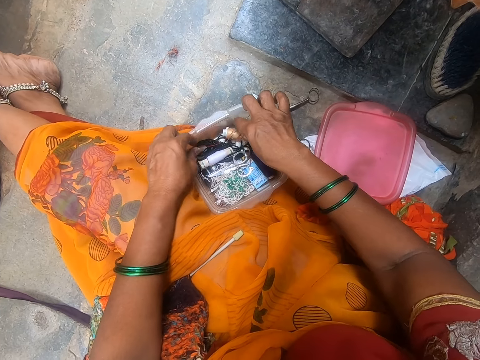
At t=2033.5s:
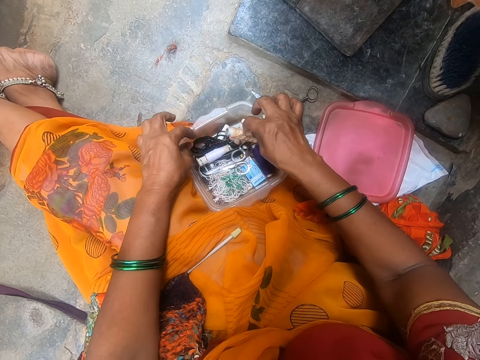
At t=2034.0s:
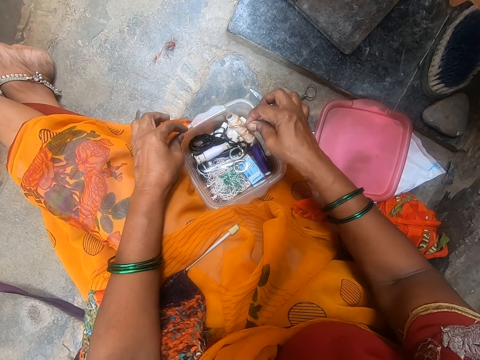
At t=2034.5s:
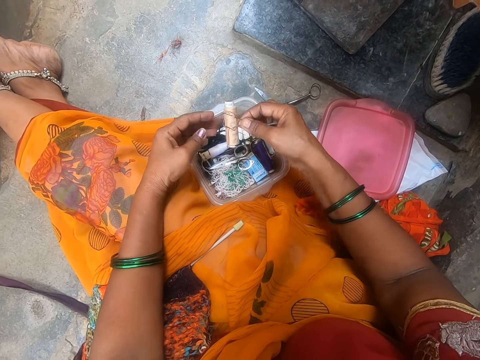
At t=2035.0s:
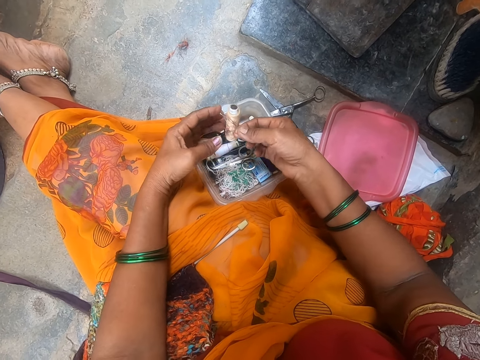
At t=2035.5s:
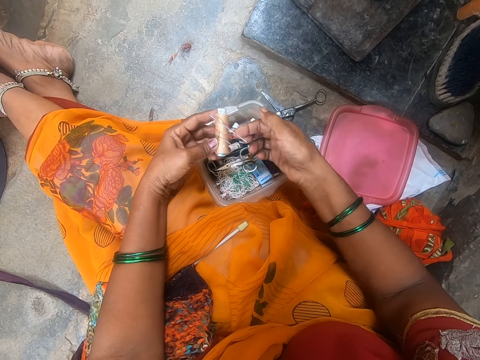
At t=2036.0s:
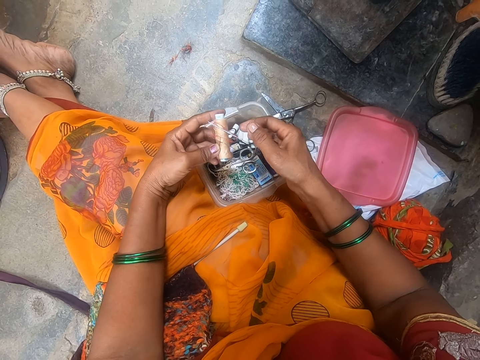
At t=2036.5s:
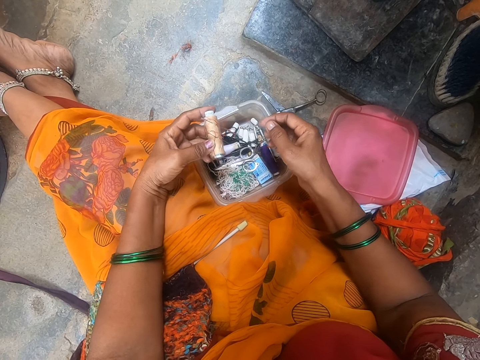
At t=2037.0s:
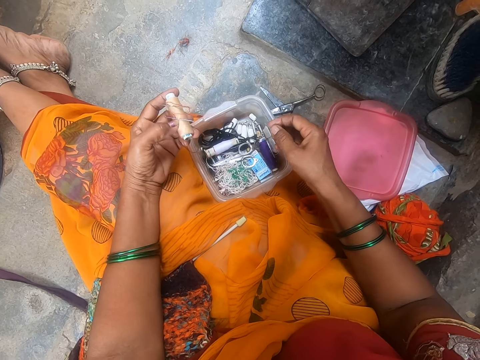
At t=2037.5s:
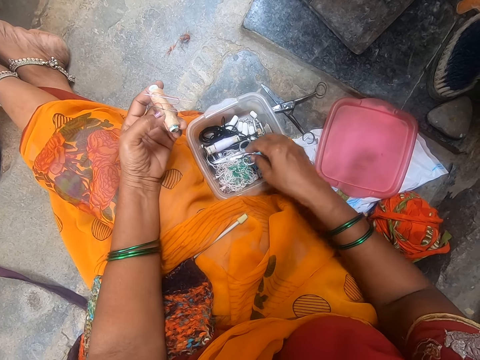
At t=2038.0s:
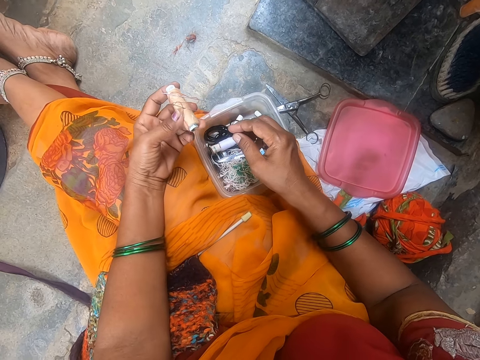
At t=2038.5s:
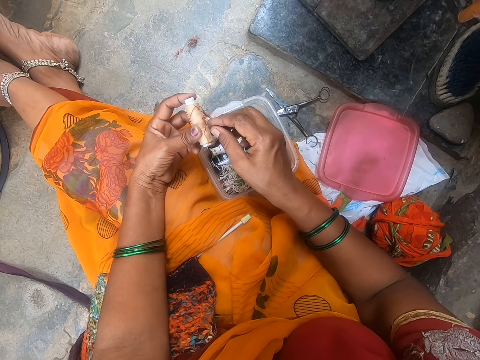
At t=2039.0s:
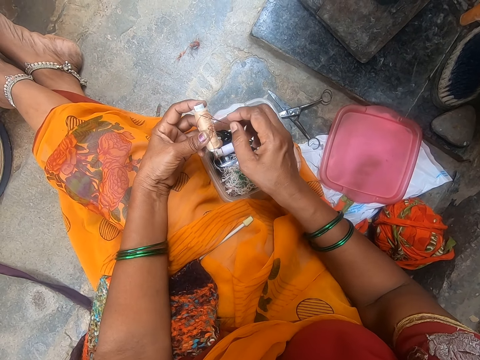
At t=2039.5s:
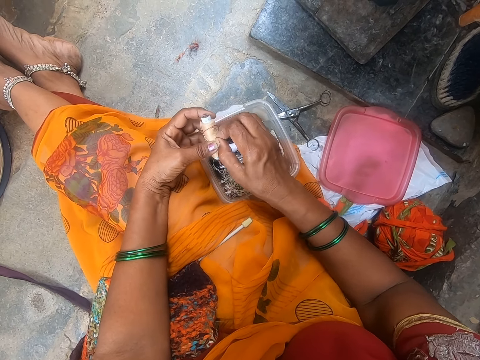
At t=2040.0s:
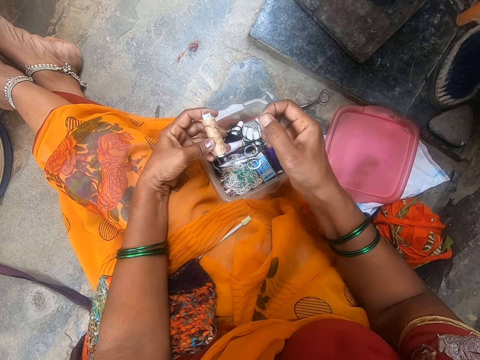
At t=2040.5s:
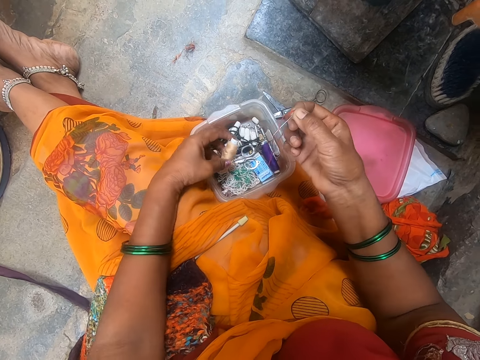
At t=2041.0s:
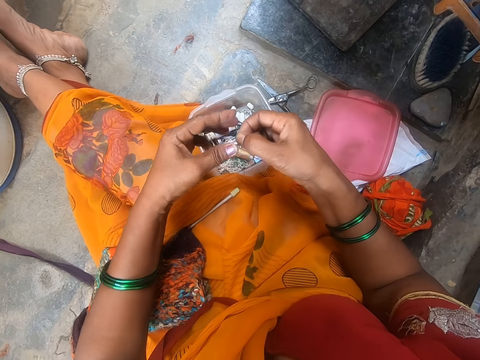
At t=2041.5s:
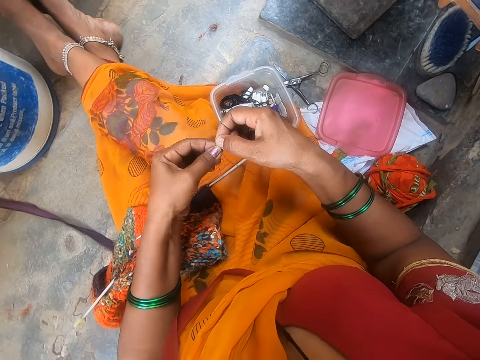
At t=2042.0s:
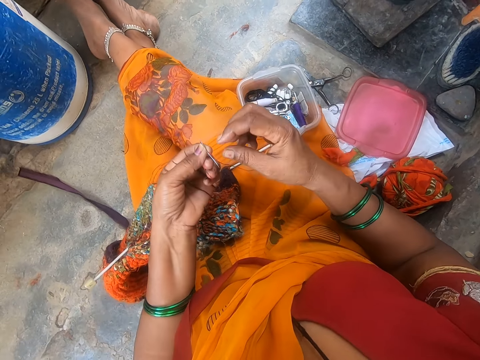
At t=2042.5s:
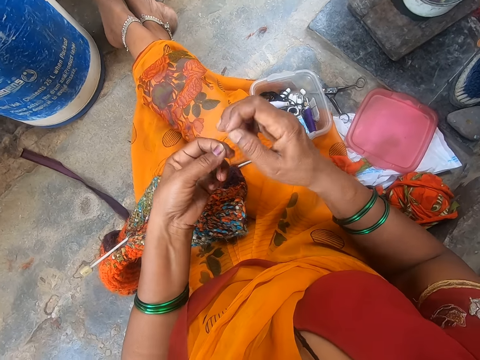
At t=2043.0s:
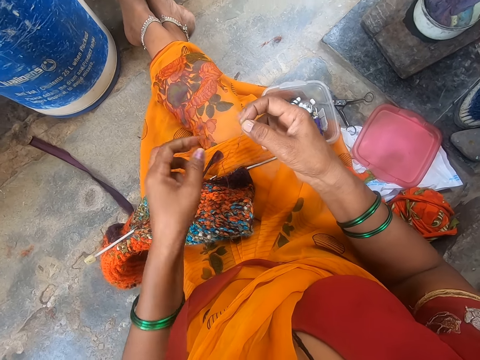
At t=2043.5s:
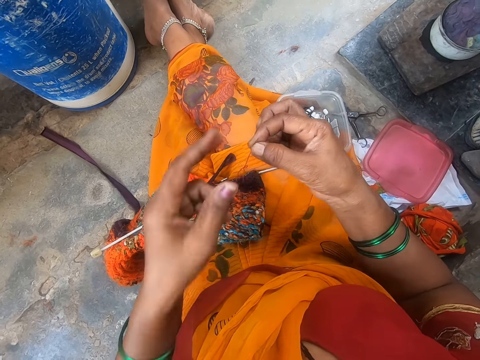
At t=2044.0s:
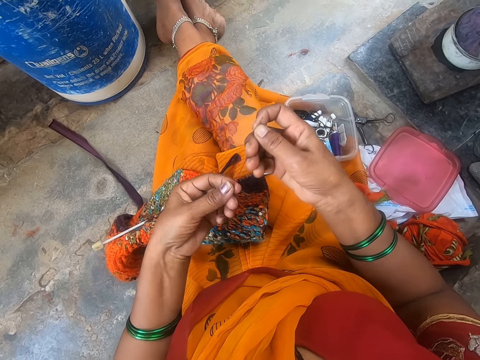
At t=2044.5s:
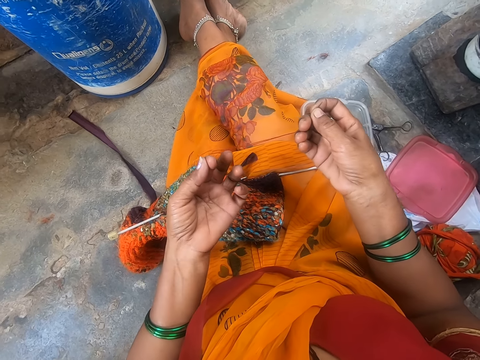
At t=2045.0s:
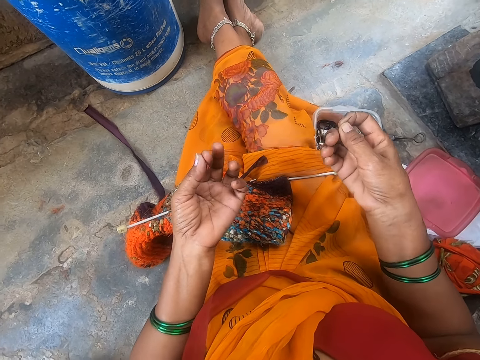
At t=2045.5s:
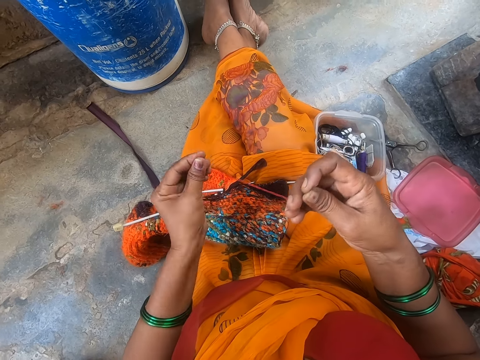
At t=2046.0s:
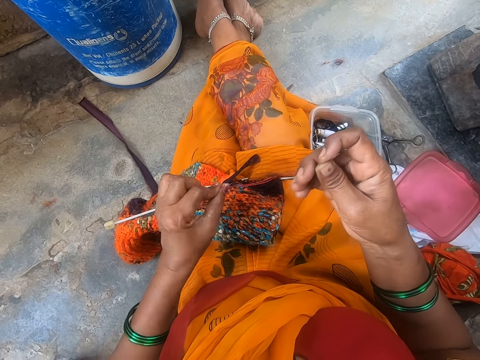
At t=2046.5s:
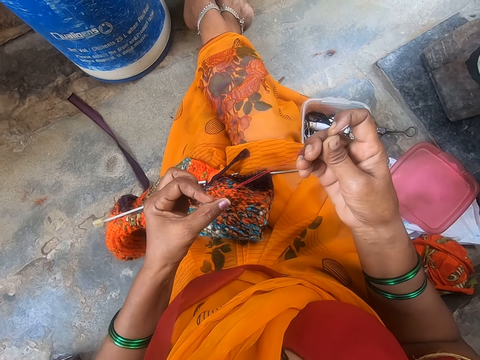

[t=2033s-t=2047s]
The camera wearer picks up yarn in the tin. They take a needle. They take the needle from the yarn. They adjust the thread in the needle.

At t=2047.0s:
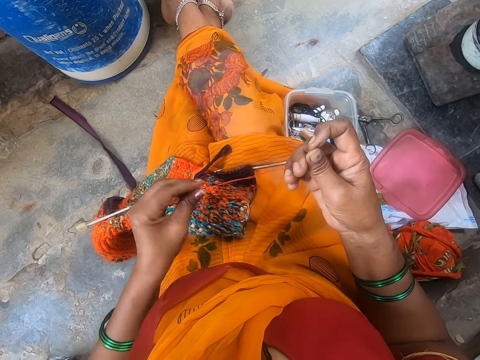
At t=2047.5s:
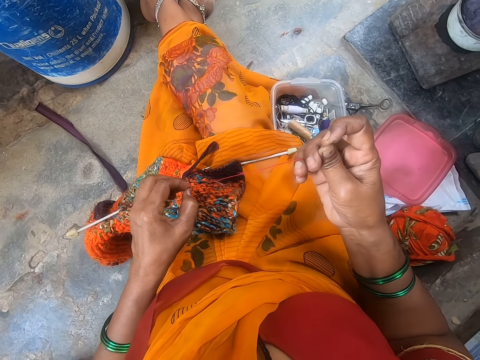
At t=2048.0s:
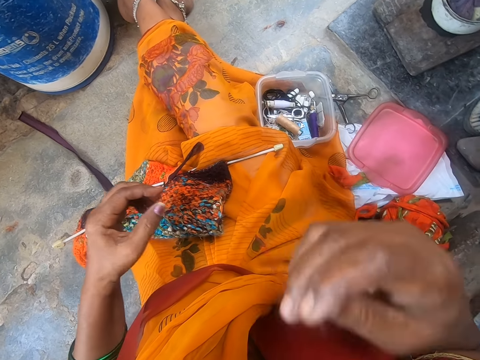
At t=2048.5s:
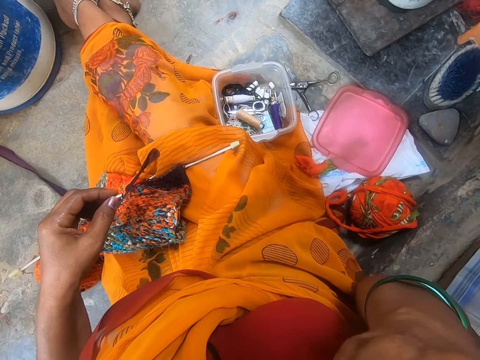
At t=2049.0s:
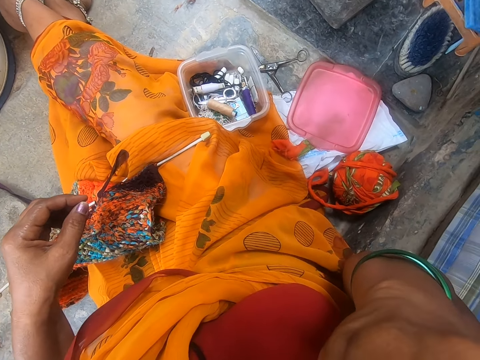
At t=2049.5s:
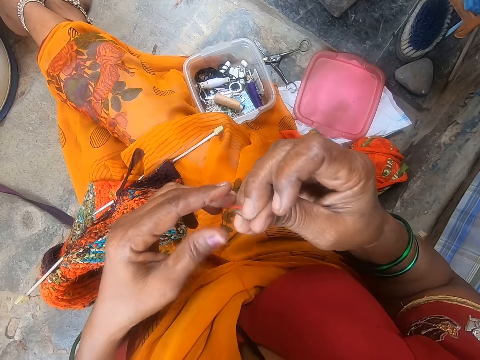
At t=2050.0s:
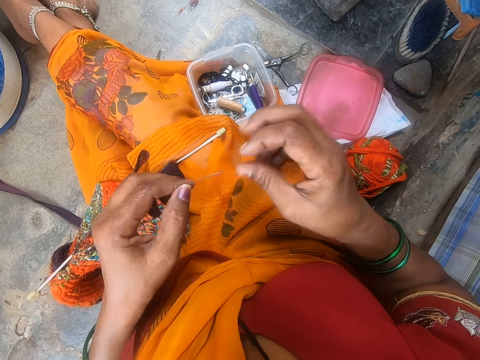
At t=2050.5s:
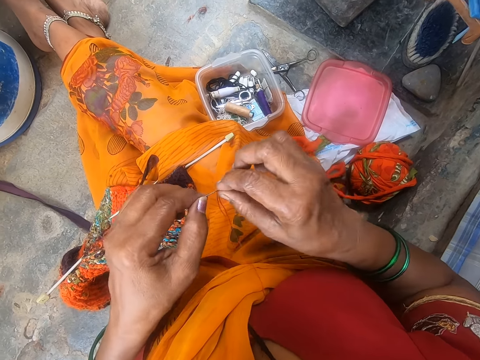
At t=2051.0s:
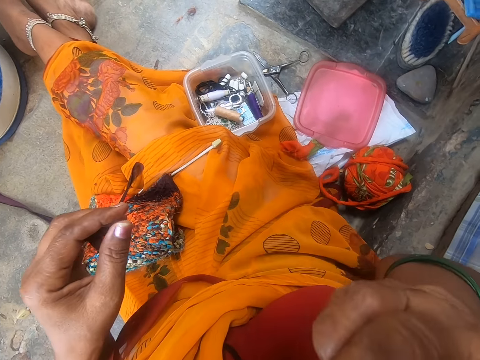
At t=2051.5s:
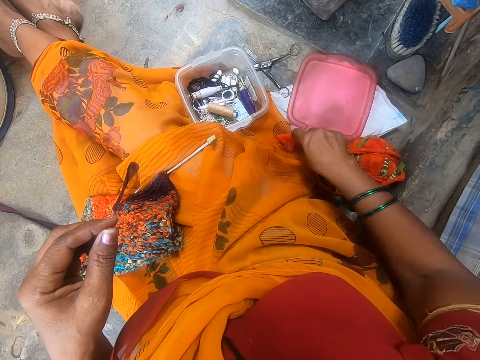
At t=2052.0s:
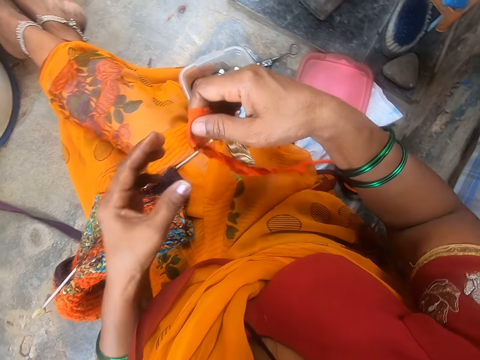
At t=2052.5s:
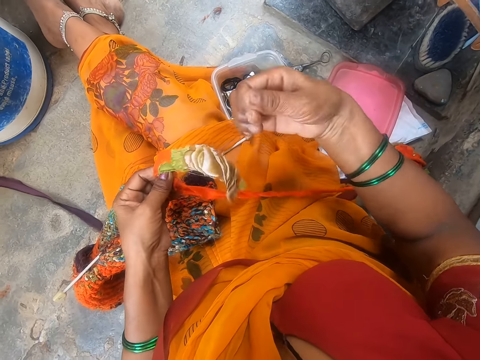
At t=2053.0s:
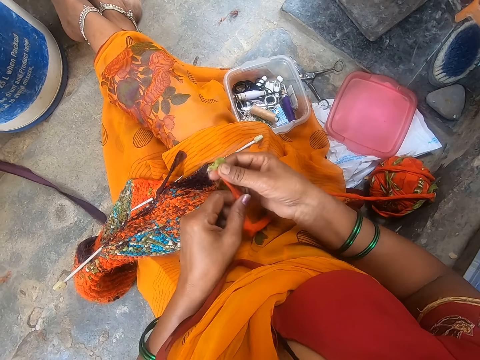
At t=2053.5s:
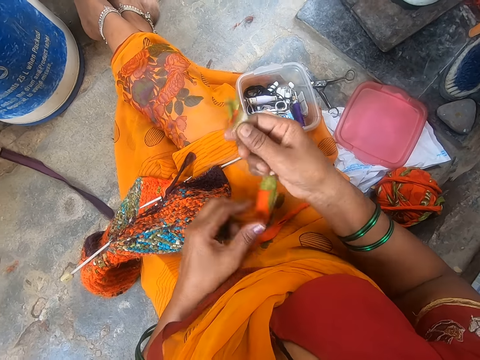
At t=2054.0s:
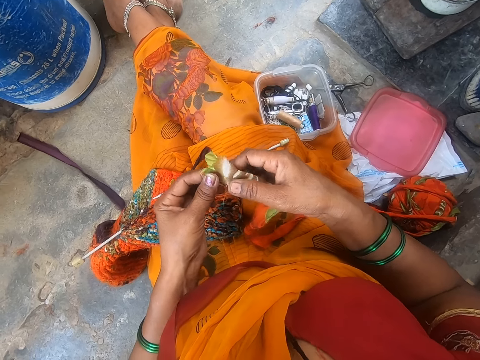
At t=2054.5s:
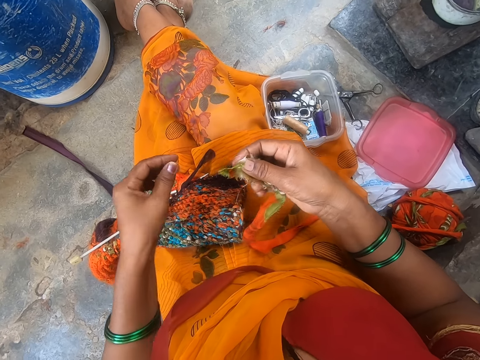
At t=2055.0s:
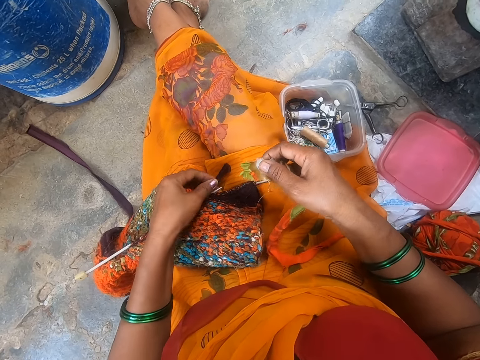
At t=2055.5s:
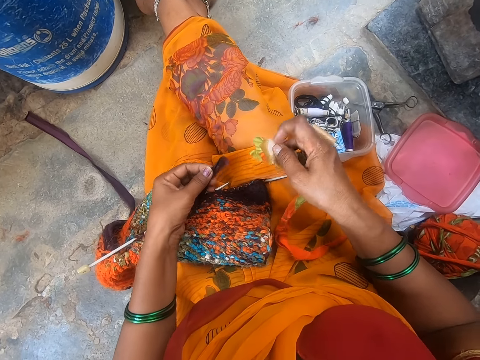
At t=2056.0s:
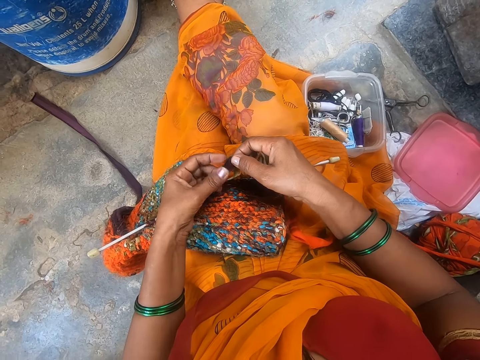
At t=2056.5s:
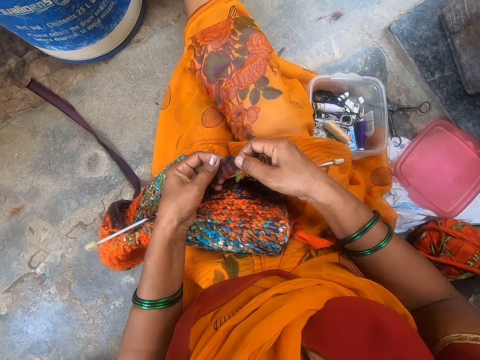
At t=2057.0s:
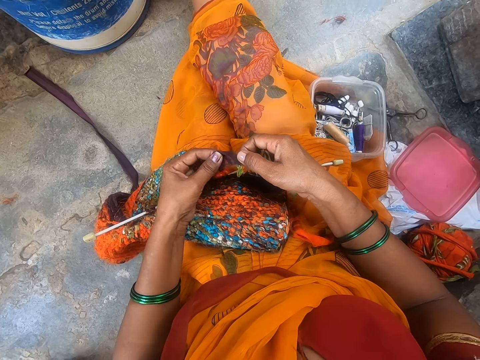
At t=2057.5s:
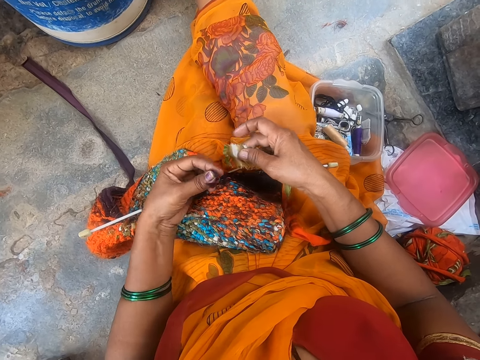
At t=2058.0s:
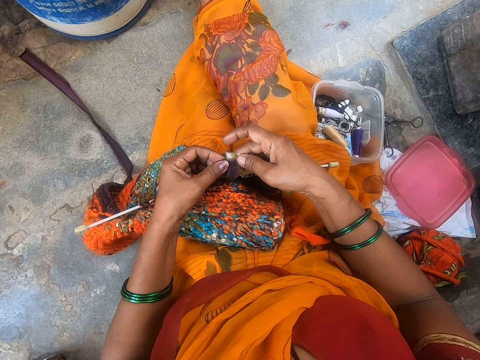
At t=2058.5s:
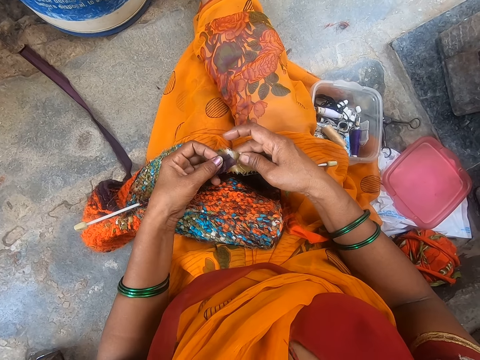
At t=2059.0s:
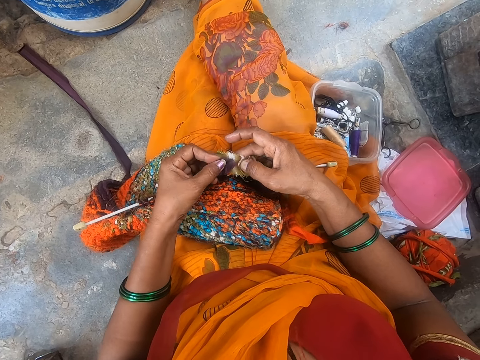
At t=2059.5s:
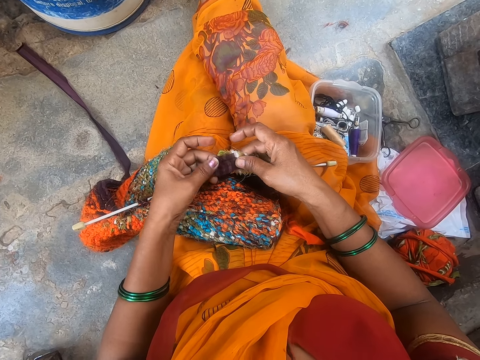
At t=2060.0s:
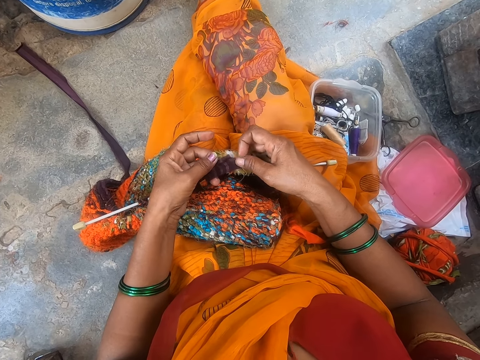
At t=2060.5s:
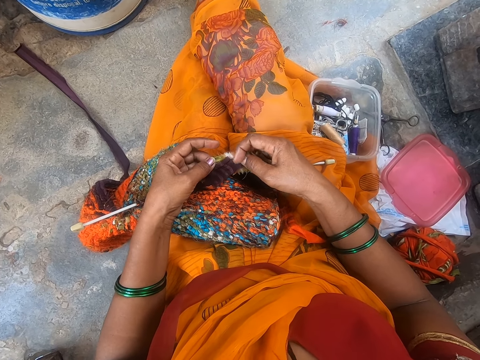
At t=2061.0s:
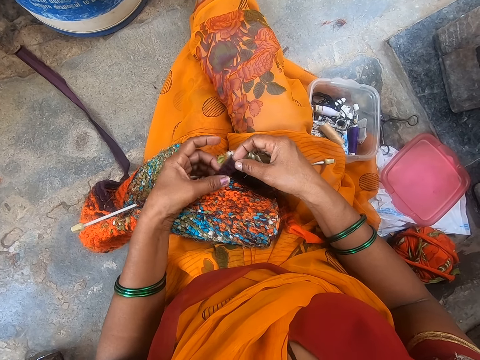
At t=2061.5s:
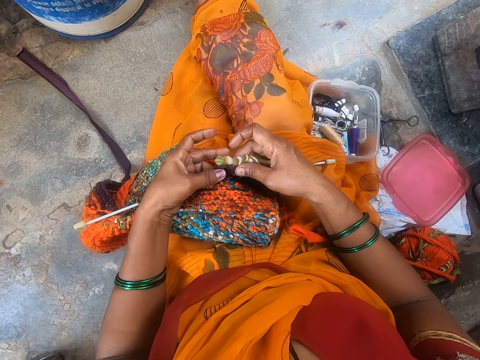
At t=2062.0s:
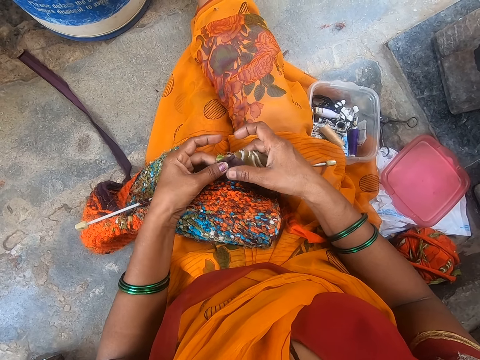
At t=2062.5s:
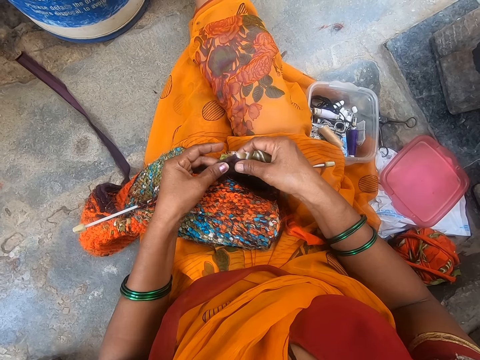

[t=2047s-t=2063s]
The camera wearer salivates the thread. They hold the needle with the mouth. They put the needle on the lips. They pick up a big yarn or cloth. They put the yarn together.
